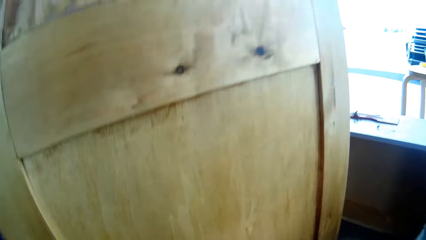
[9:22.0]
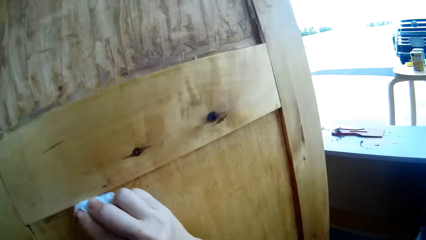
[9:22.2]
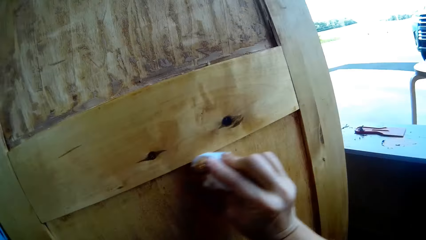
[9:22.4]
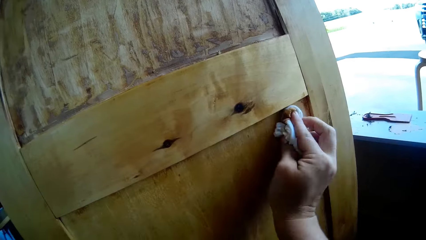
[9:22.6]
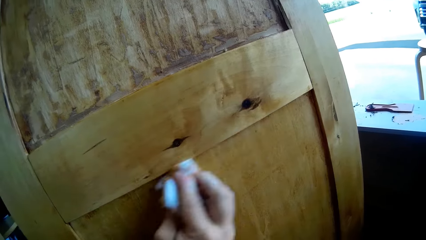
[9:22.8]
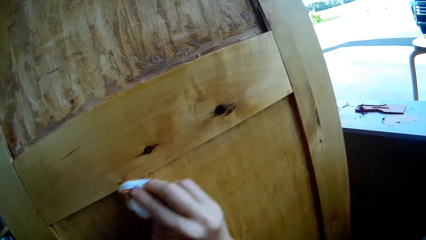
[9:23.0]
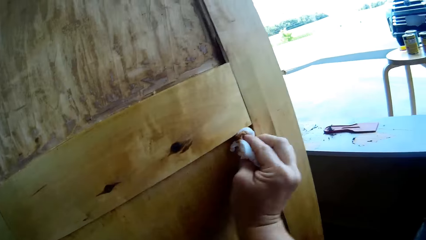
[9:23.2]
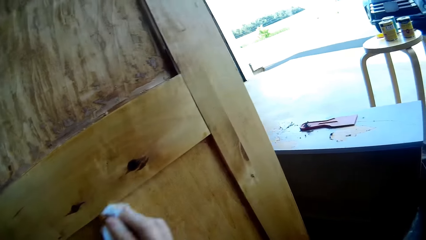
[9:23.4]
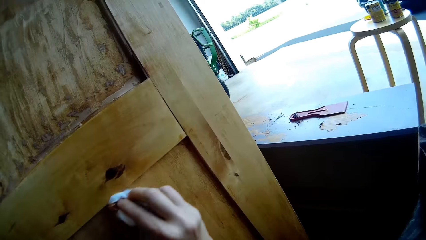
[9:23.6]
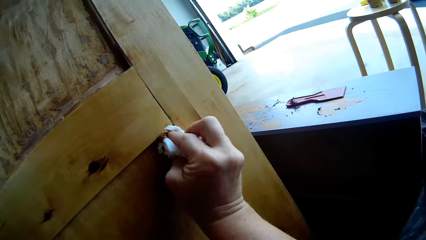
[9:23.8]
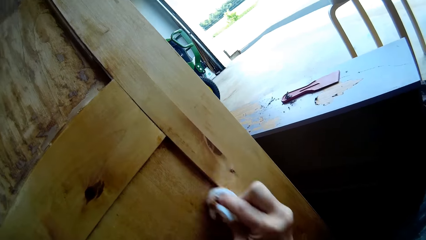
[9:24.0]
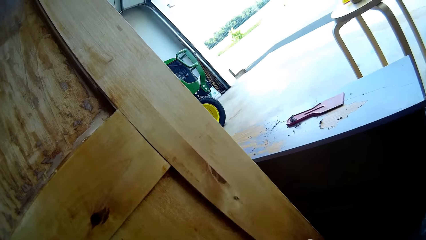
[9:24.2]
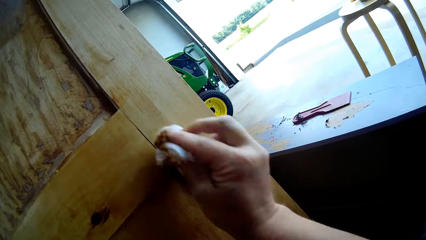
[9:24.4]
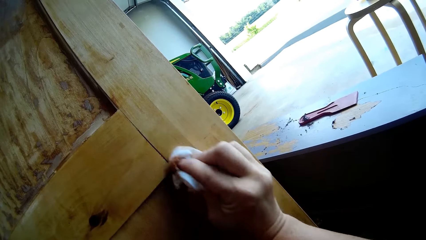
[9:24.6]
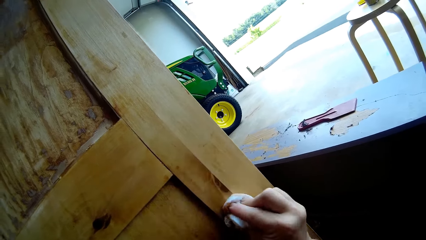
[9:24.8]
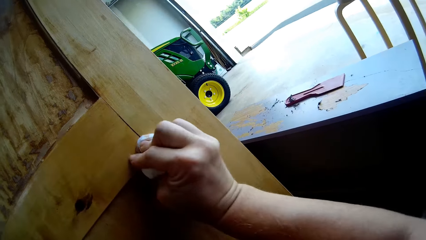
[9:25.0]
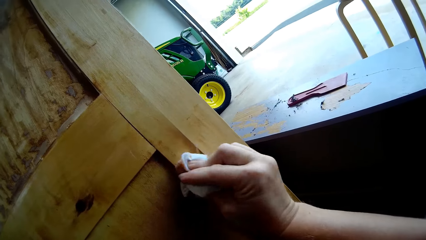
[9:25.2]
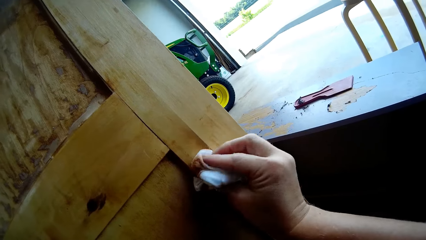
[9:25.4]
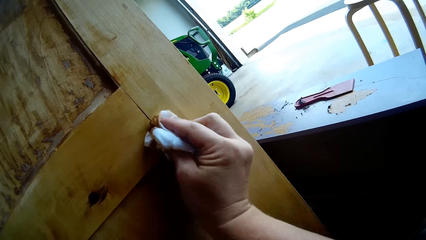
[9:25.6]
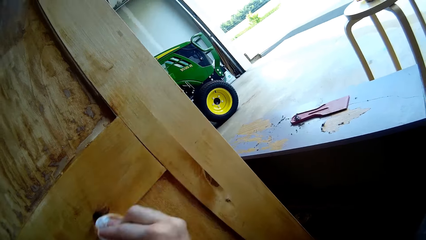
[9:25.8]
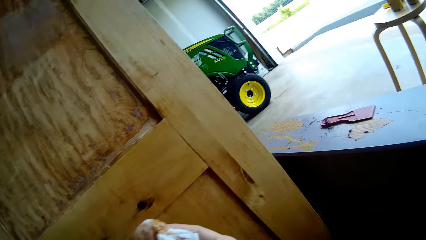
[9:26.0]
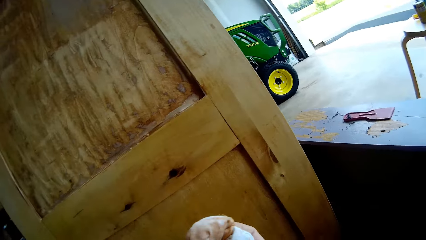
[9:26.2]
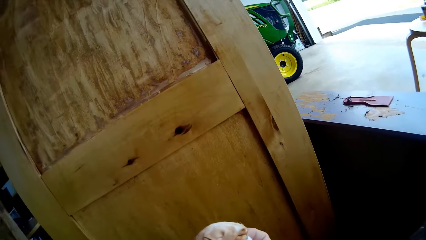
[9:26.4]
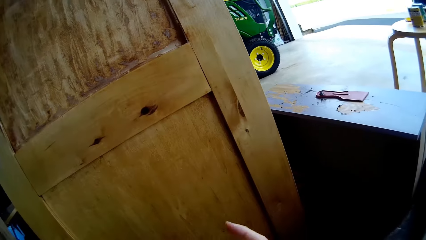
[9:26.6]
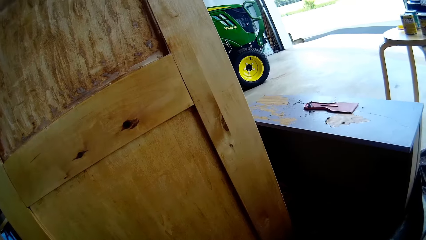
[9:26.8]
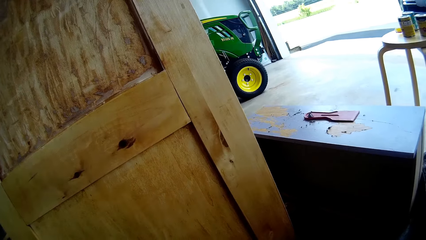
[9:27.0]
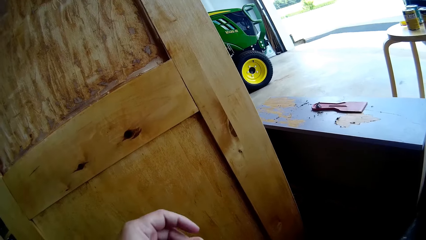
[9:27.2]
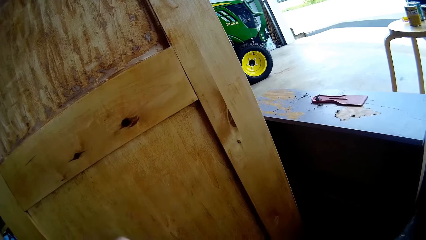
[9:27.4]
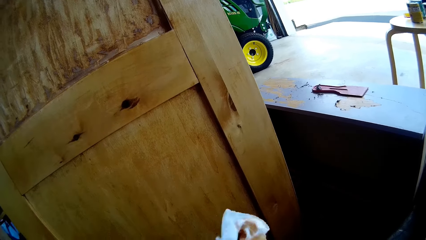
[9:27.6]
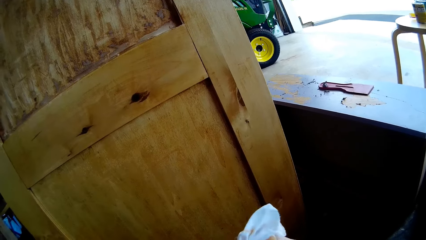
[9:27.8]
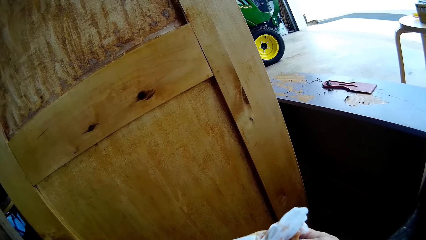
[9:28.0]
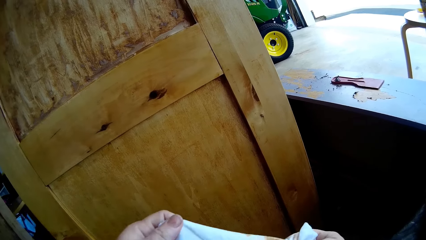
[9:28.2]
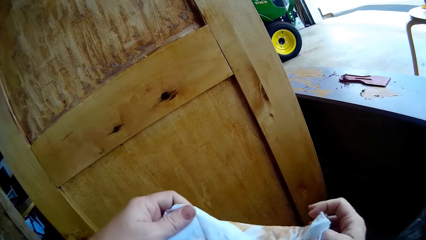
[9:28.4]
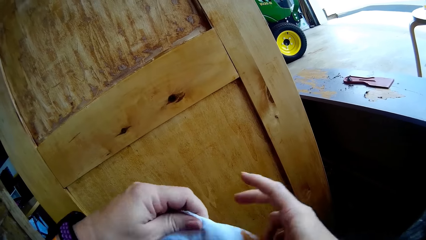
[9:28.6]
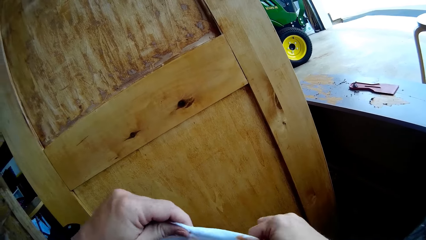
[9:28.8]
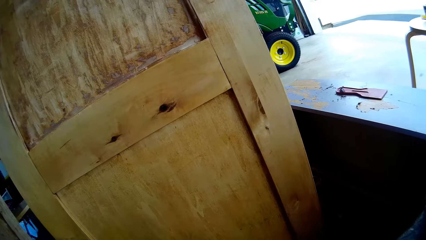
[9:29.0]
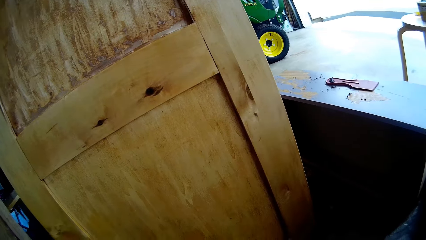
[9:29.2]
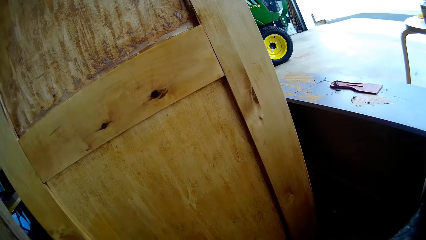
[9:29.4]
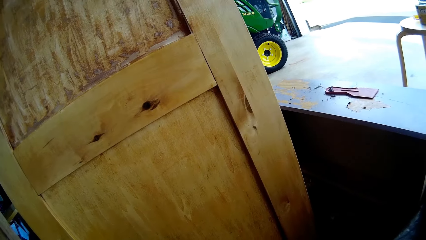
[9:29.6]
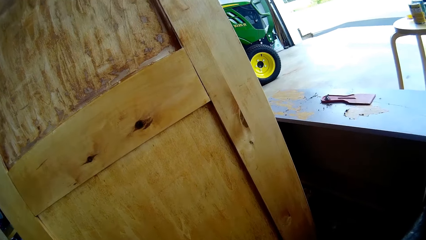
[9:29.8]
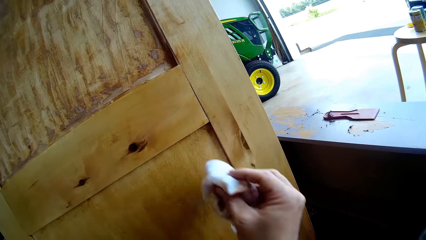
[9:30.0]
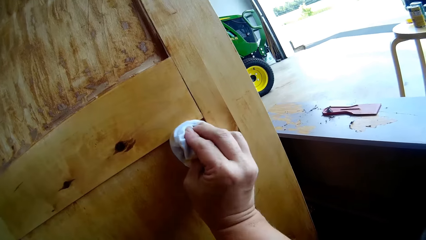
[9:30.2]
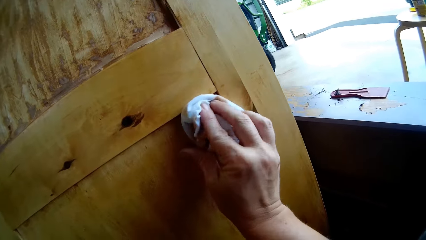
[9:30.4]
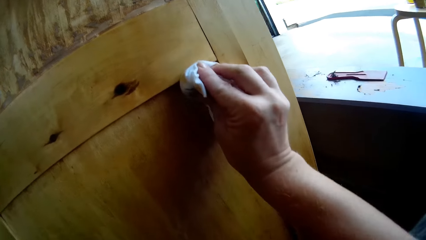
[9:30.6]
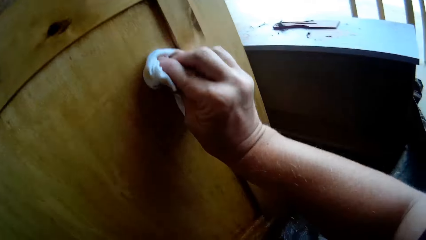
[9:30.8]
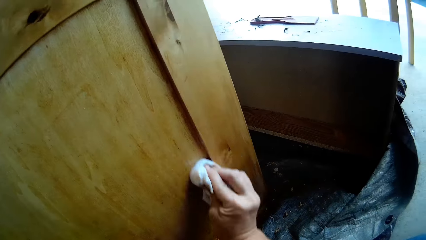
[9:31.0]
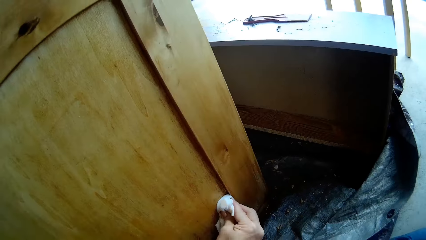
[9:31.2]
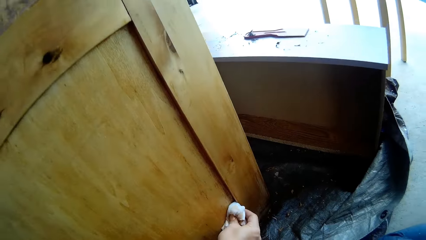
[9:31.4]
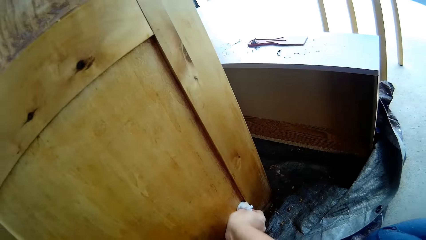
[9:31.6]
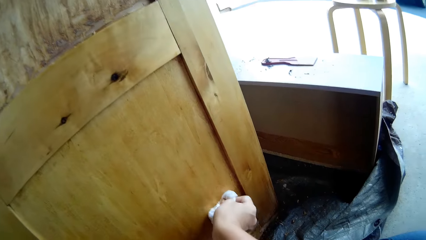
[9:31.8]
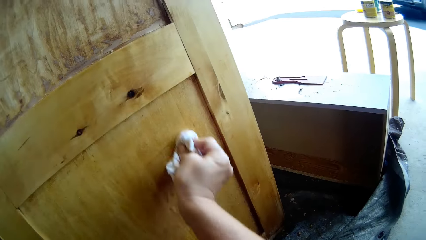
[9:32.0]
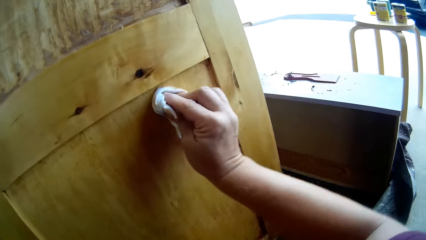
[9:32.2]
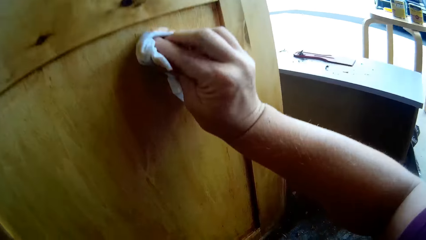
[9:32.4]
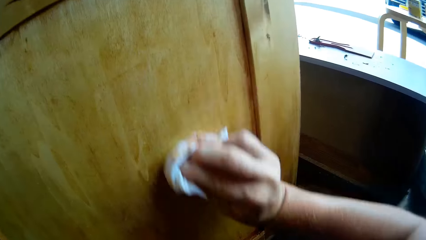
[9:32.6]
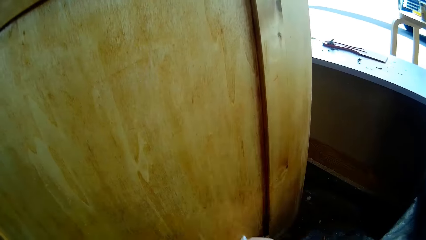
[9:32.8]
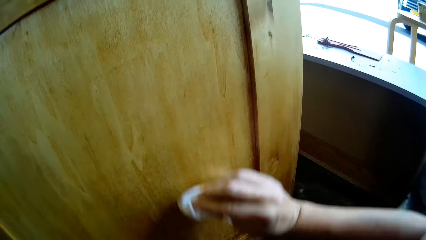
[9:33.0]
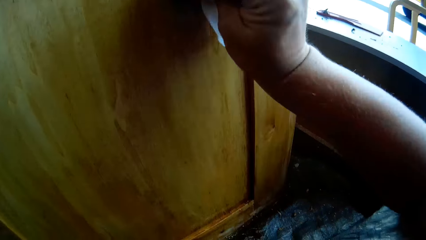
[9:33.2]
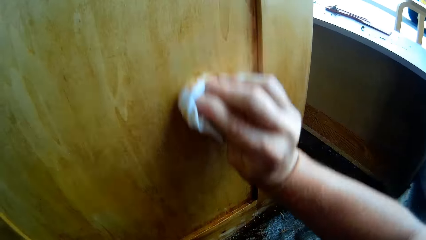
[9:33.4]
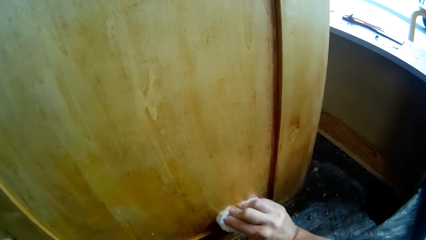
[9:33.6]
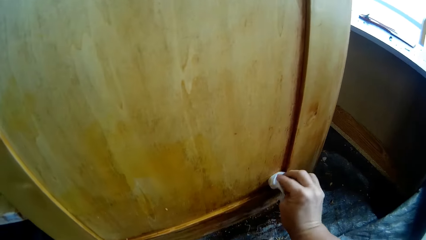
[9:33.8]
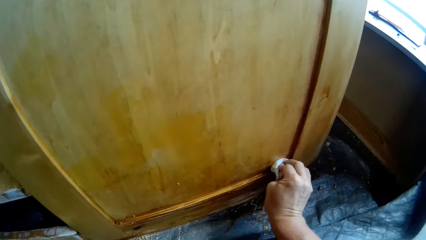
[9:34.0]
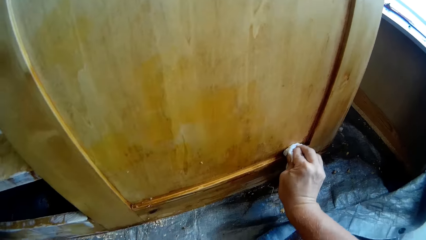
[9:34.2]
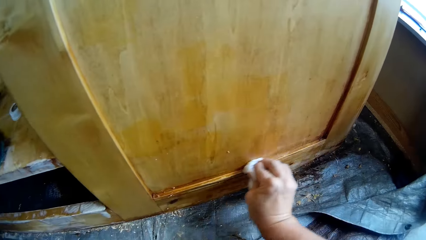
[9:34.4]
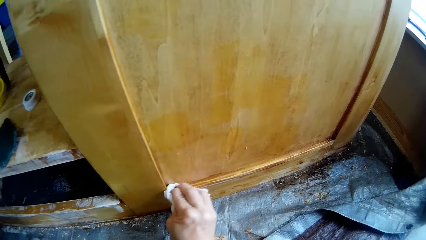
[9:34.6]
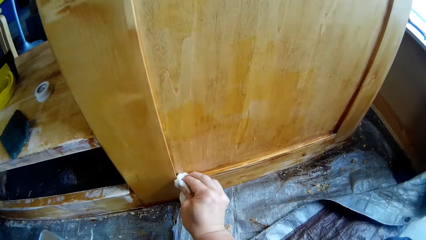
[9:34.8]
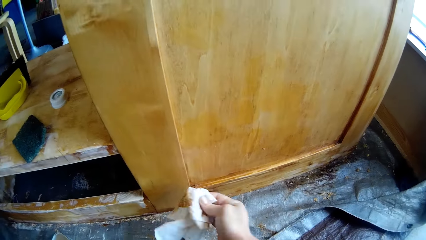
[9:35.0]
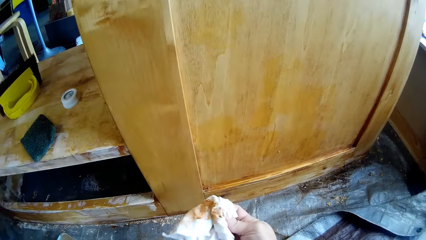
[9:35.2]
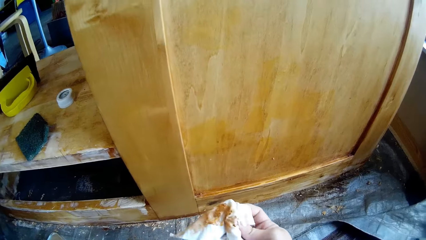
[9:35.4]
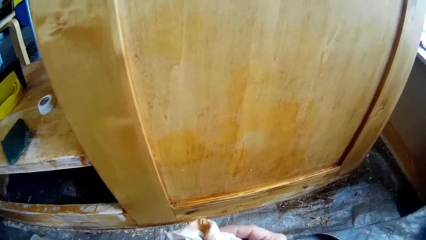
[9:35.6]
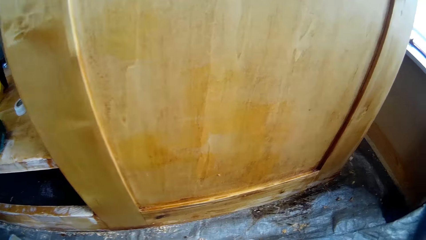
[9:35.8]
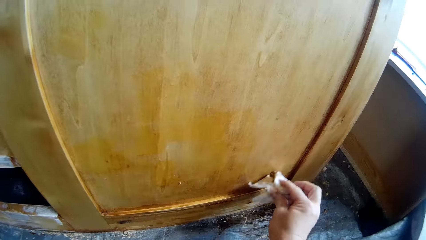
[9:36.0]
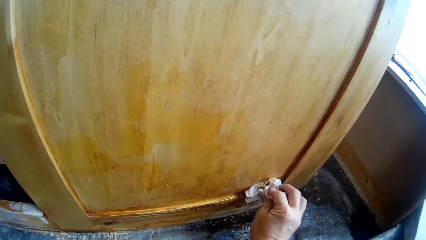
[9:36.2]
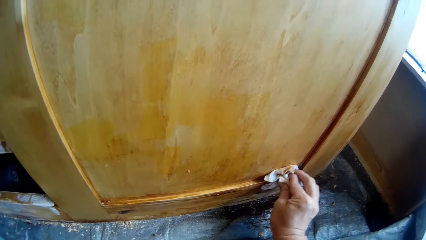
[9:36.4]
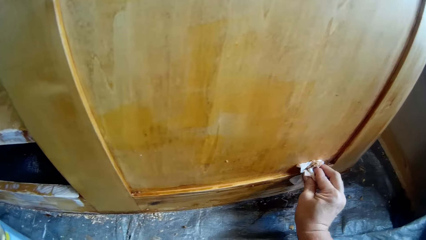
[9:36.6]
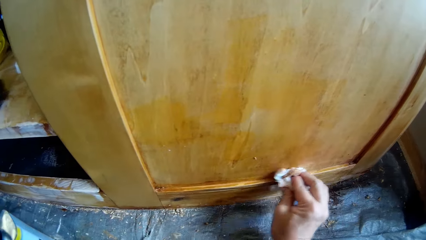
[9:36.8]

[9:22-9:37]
The camera wearer turns the cloth. They wipe the wooden structure with the cloth. They hold the cloth, fold the cloth, and wipe the wooden structure with the cloth.
